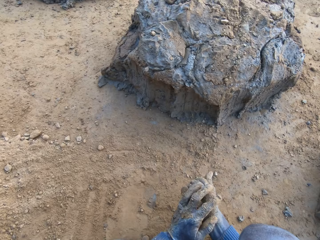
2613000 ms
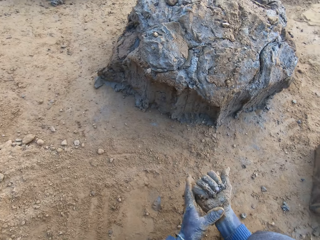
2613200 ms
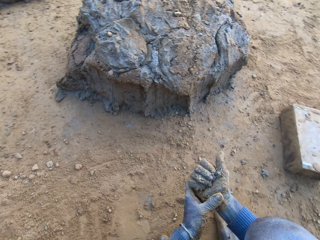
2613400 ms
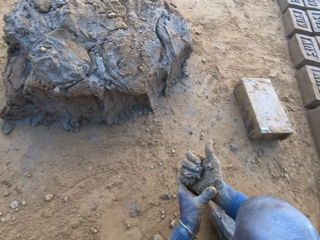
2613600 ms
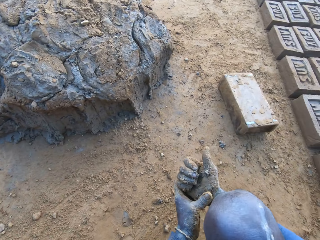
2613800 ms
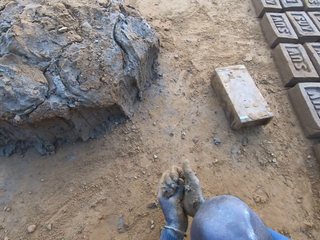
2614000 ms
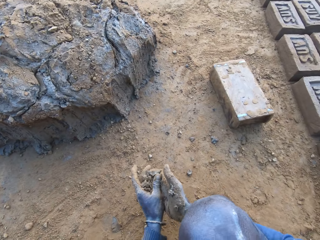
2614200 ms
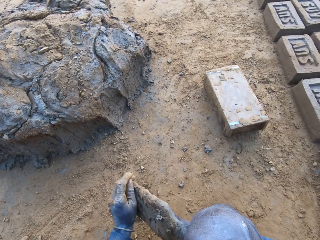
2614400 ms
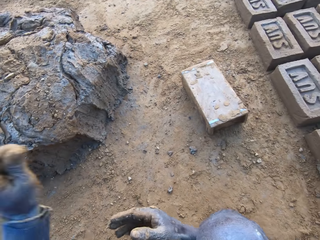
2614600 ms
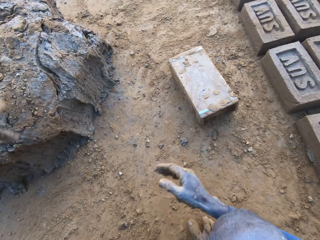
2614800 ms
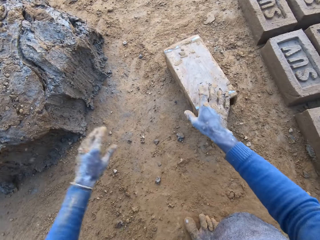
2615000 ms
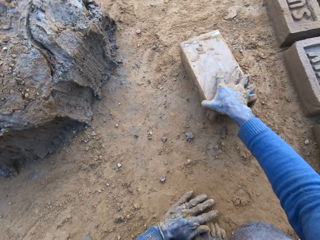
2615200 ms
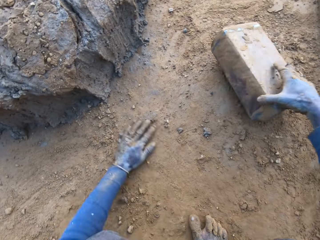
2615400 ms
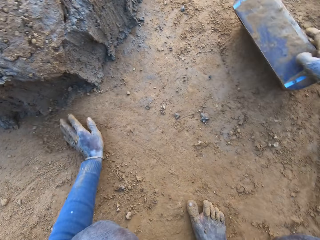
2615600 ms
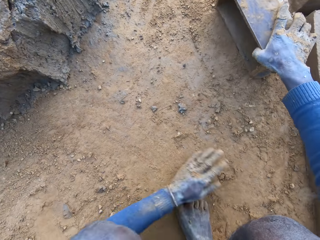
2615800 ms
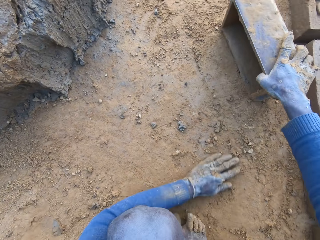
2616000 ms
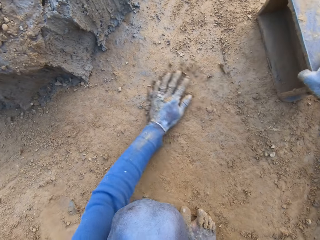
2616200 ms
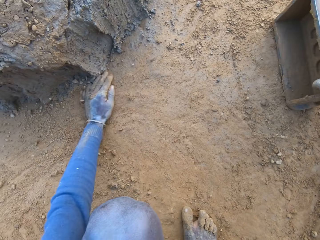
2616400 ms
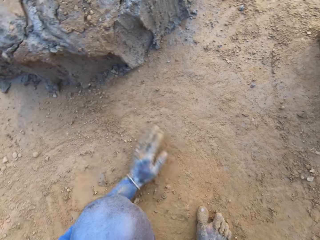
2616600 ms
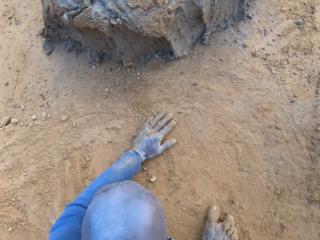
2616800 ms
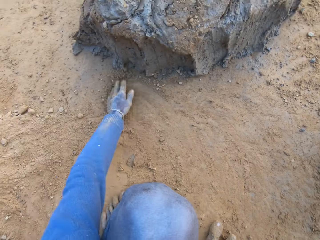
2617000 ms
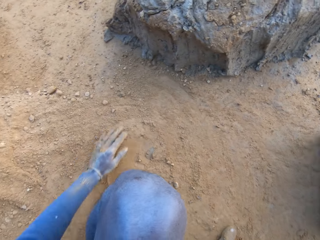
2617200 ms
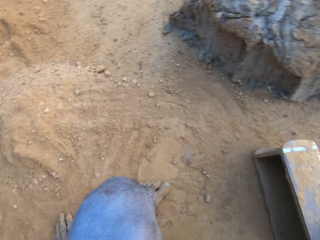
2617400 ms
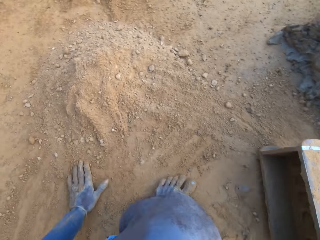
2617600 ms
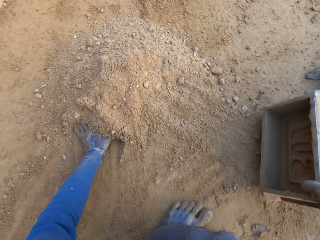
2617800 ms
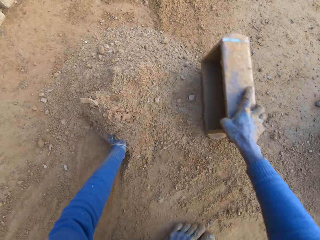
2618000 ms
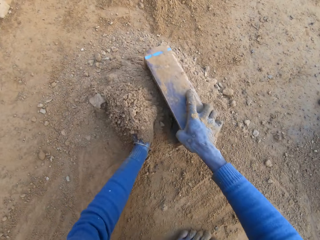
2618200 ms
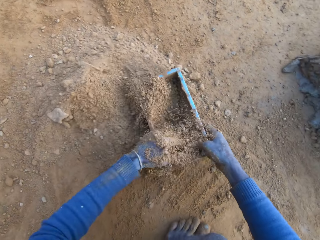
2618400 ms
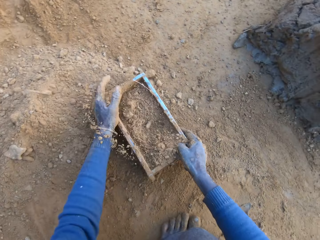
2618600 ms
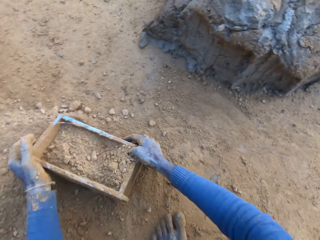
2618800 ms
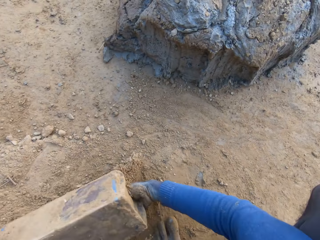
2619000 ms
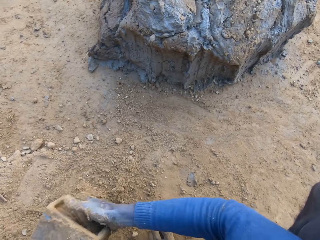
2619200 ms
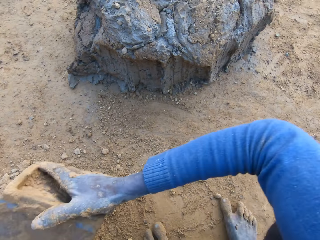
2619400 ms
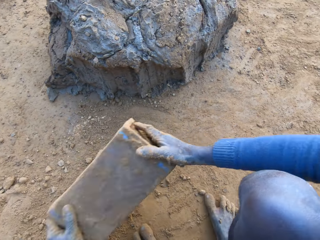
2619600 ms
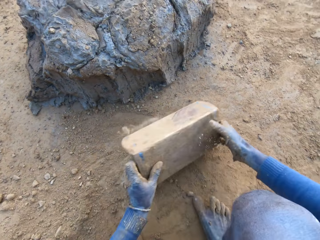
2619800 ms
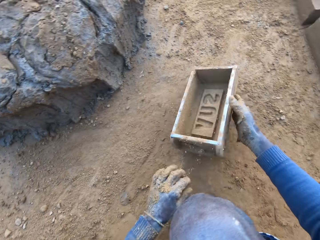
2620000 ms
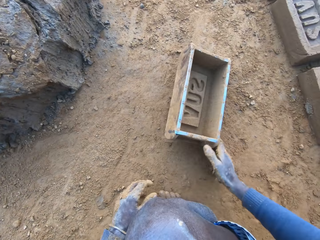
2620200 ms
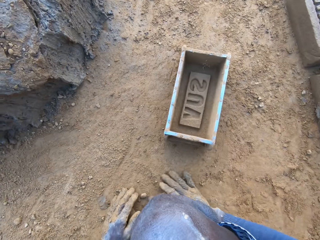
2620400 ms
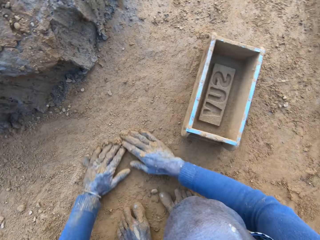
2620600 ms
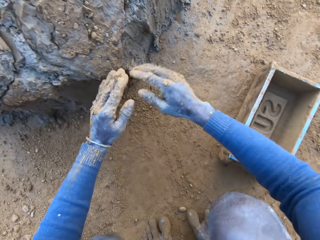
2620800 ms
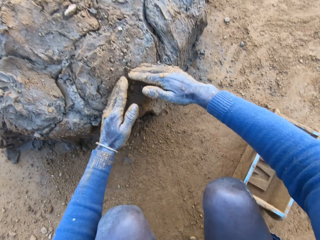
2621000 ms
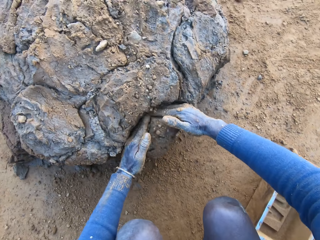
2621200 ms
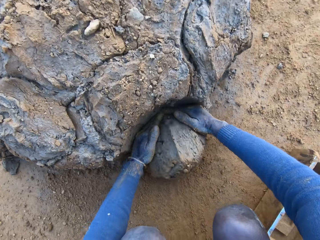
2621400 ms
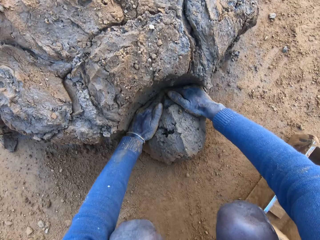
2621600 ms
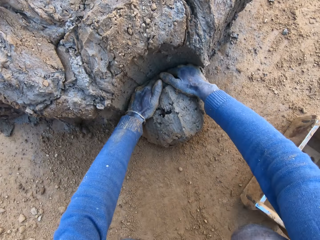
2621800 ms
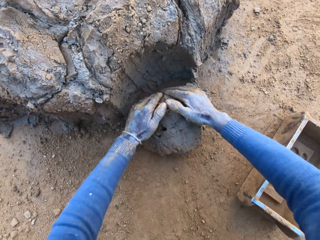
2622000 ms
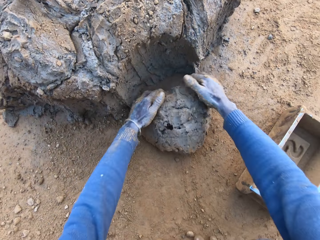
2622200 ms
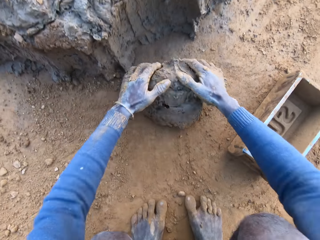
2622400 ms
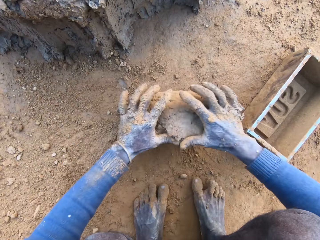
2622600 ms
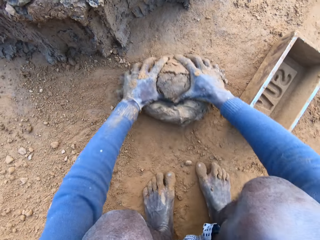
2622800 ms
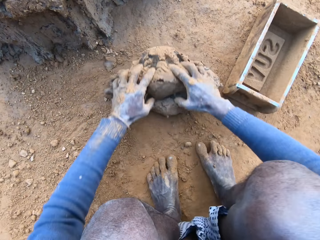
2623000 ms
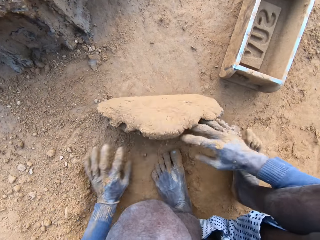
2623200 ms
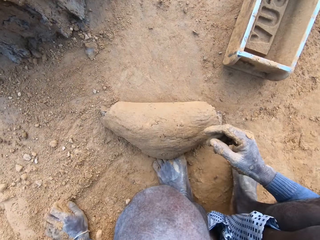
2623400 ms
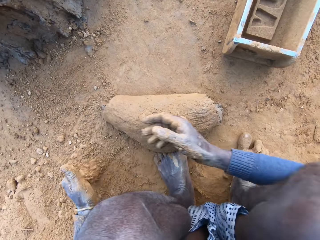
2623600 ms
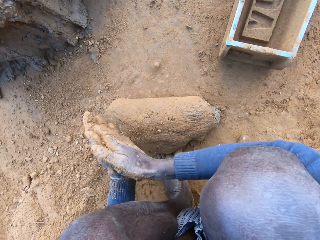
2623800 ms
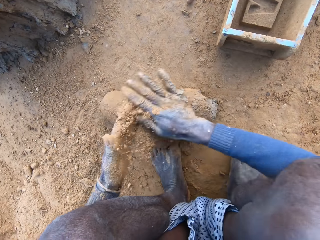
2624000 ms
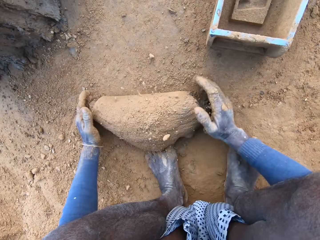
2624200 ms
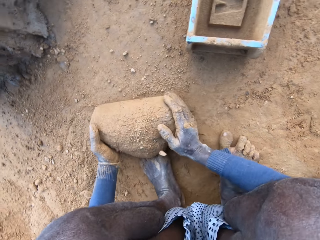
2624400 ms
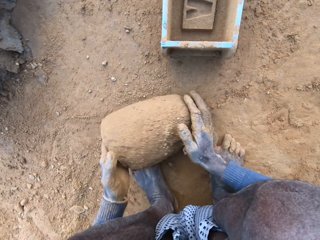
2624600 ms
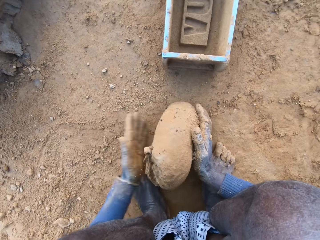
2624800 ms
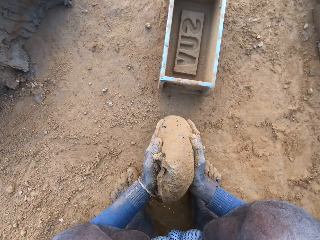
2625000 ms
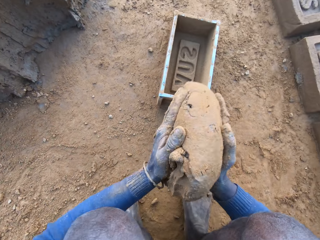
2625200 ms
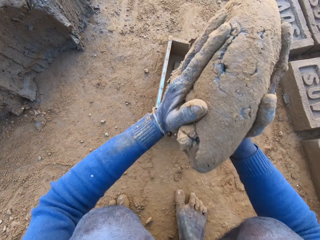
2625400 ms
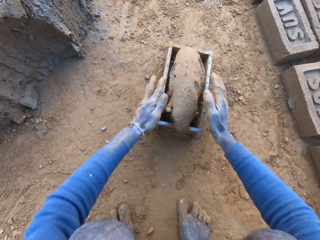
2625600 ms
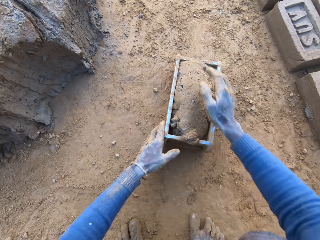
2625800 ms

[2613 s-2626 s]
The camera wearer rubs his hands together. He throws the excess clay or concrete from his hand on the heap. He moves his right hand forward. He turns the container or iron brick mold. He picks up the iron brick mold from the ground with his right hand. He drags his left hand on the sand. He gathers sand on the ground with his left hand. He moves the container towards the sand. He fetches sand with the container and his hand. He pours sand into the iron brick mold with his left hand. He removes the sand from the iron brick mold. He lifts up the container. He hits the container on the ground. He drops the iron brick mold on the ground. He drags his hands on the sand. He moves his hands towards the clay. He cuts a portion of the concrete from the heap of concrete with his hands. He rolls the clay on the sand. He mixes the concrete with his hands. He fetches sand with his left hand. He rubs the sand on both his hands. He lifts up the clay.

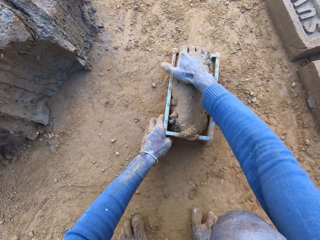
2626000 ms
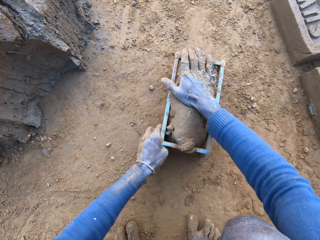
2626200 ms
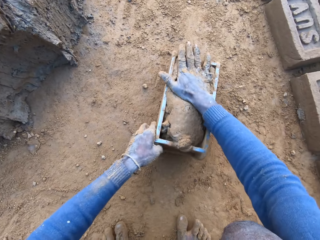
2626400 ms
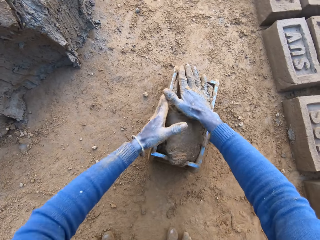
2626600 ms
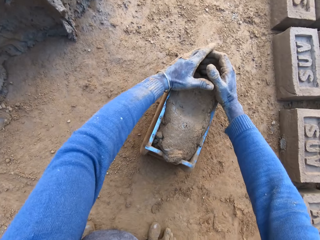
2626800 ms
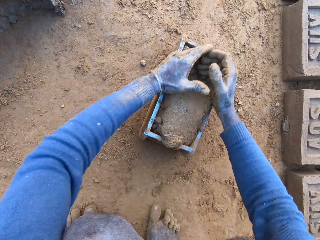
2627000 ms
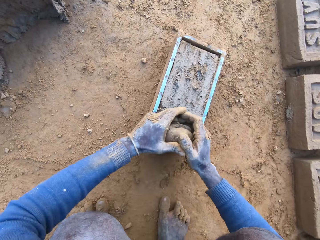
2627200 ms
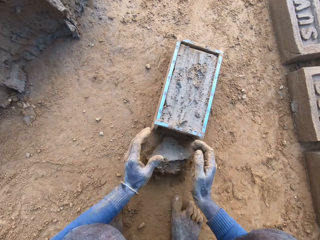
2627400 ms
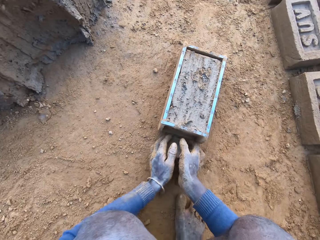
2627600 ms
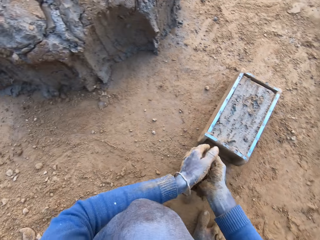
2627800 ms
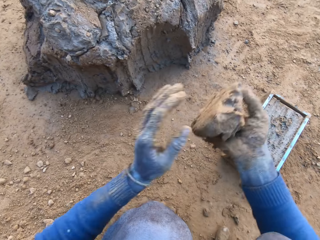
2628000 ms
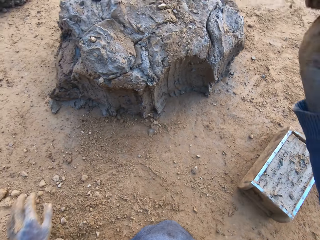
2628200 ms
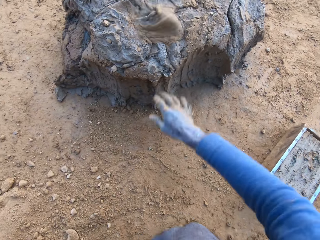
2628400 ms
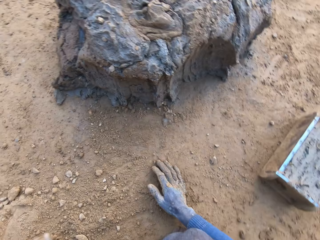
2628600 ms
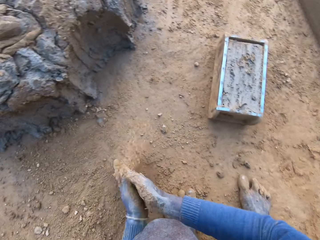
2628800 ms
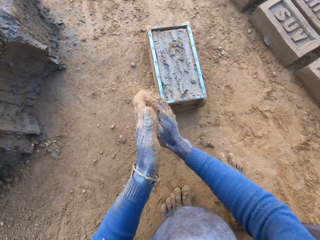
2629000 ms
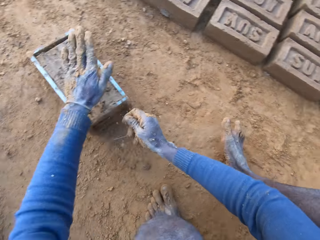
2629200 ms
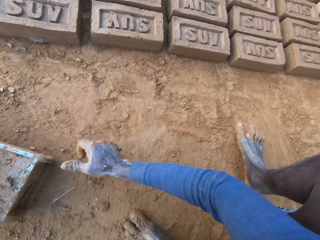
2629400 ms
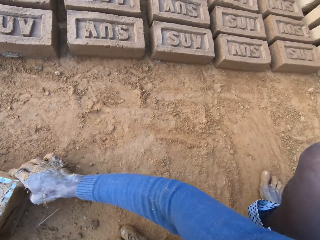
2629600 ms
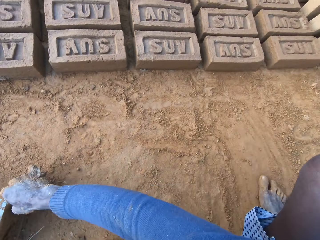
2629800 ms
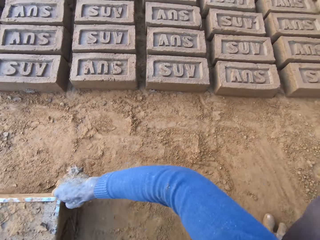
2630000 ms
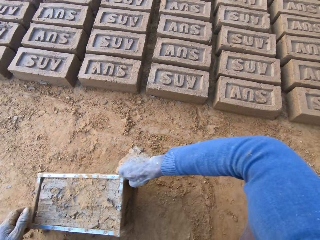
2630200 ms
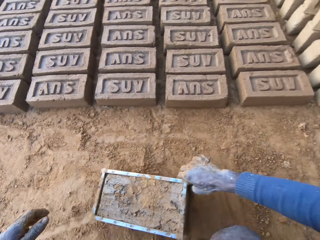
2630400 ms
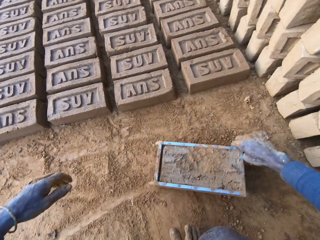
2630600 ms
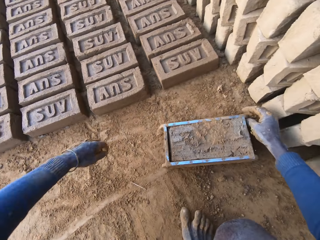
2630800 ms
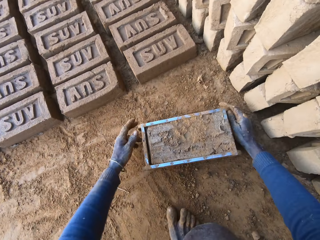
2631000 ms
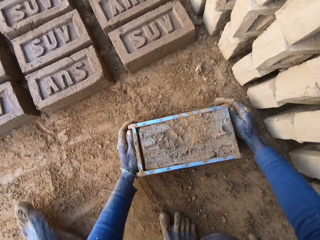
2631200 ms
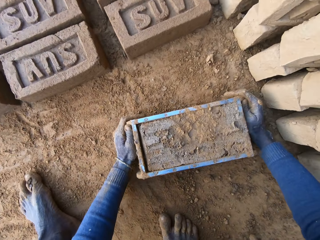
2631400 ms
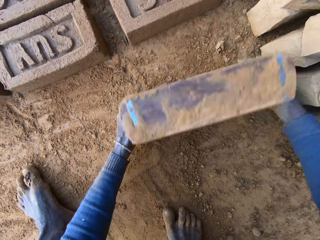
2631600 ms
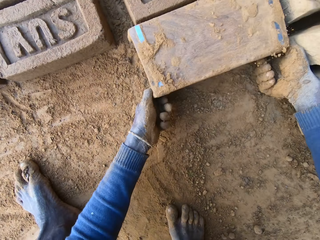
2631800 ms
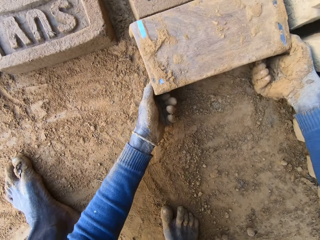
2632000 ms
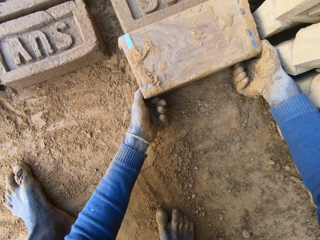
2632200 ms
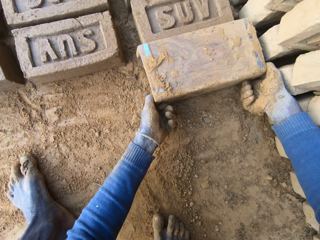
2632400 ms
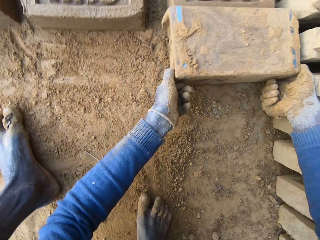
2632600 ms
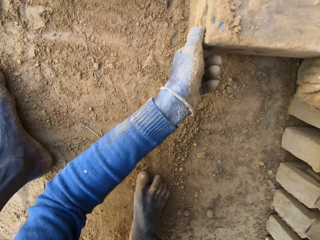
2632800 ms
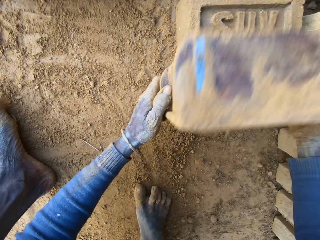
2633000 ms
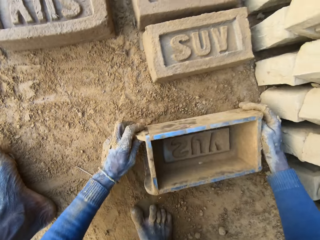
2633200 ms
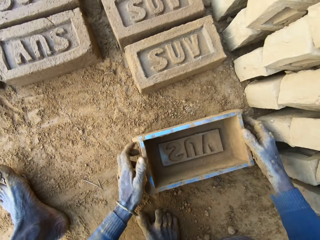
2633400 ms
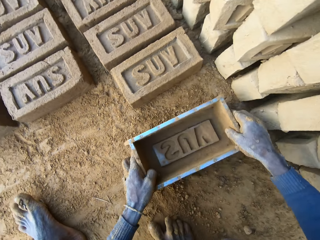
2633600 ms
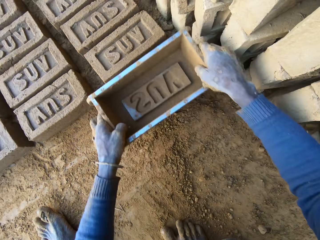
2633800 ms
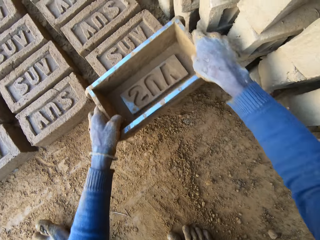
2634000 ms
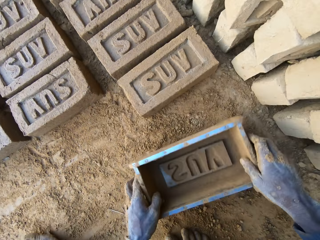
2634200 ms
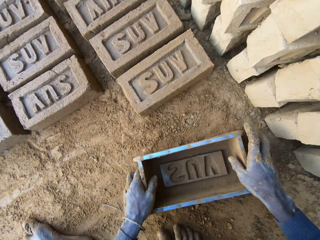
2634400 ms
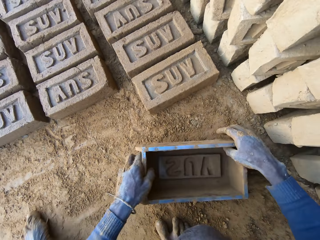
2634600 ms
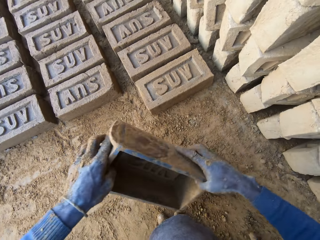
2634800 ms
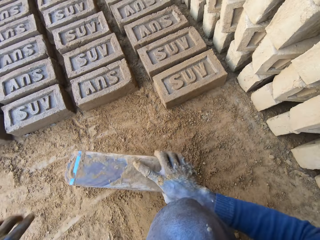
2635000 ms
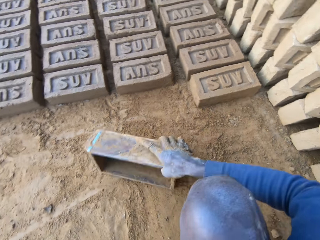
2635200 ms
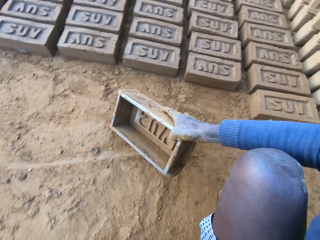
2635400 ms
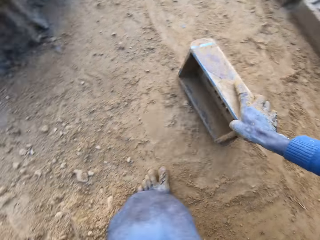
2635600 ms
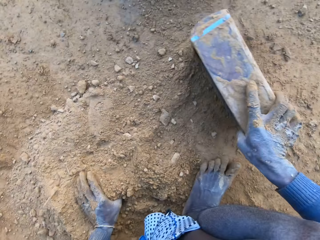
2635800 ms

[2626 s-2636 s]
The camera wearer drops the concrete or clay in the iron brick mold or container on the ground. He holds the container with both his hands. He adjusts the container. He removes the excess concrete from the iron brick mold. He cuts the excess clay with his hands. He picks up the clay. He drops the excess concrete on the heap of concrete on the ground. He throws the sand in his left hand on his right hand. He places his hand on the container. He shifts the iron brick mold on the ground towards him with his hands. He turns the iron brick mold on the ground. He lifts up the container. He hits the container on the ground. He drops the iron brick mold on the ground. He picks up the container. He presses on the brick with the container. He hits the brick with the iron brick mold in his hands. He hits the container on the ground. He drops the iron brick mold on the ground. He moves towards the clay.
